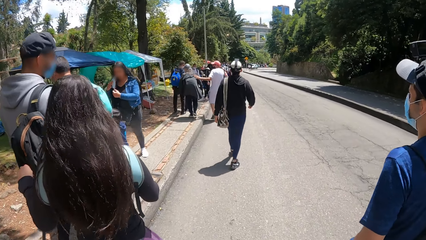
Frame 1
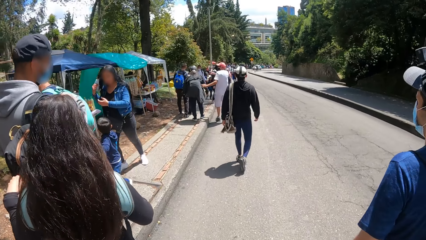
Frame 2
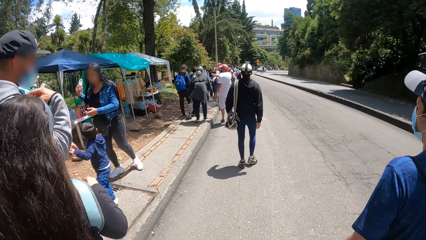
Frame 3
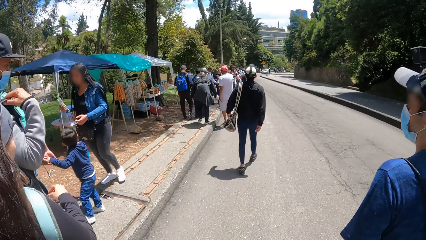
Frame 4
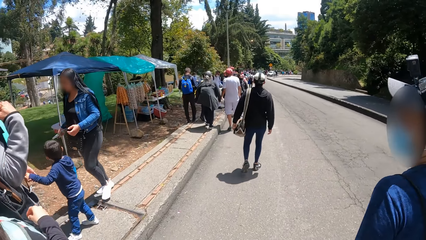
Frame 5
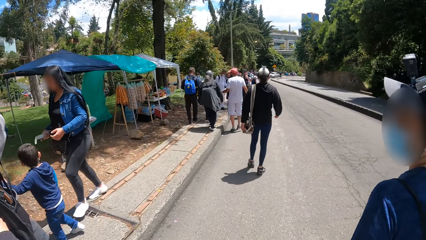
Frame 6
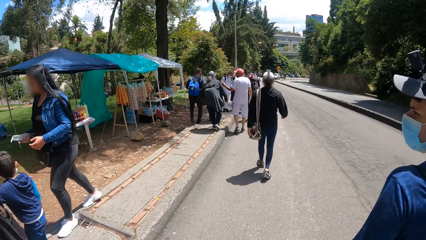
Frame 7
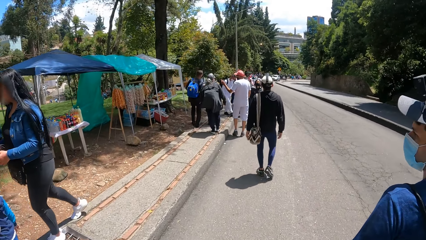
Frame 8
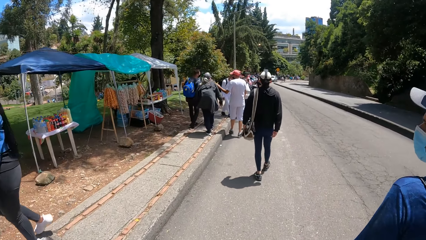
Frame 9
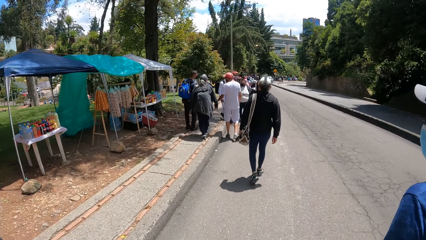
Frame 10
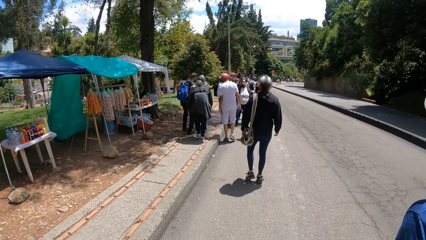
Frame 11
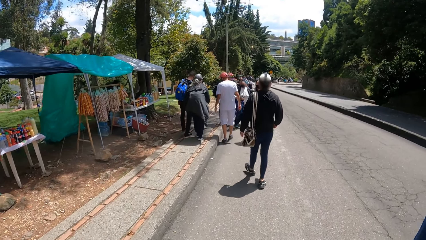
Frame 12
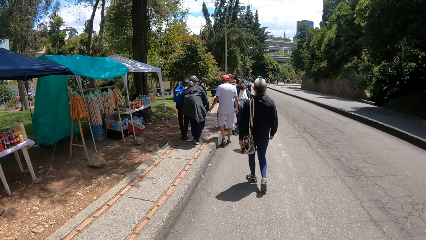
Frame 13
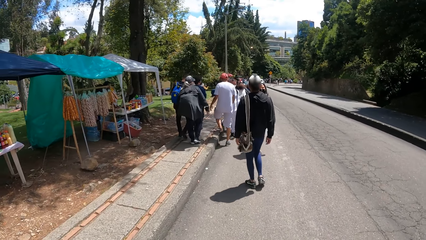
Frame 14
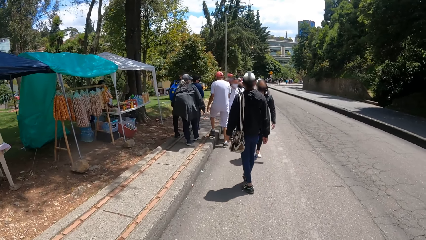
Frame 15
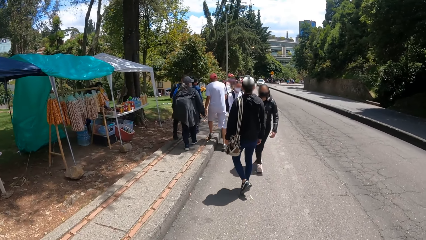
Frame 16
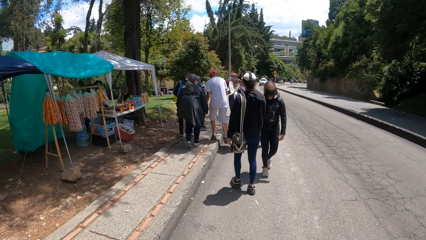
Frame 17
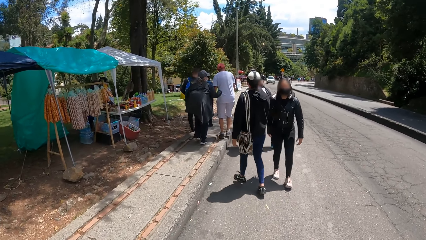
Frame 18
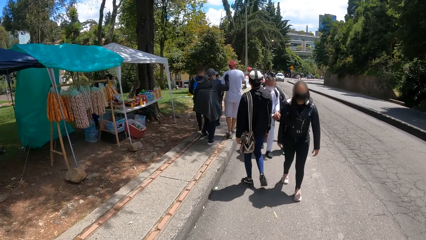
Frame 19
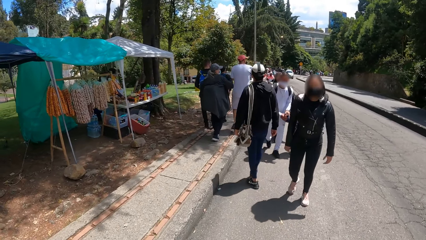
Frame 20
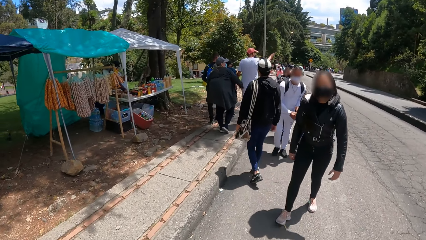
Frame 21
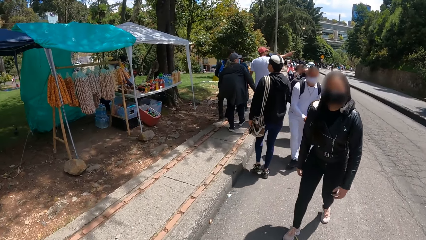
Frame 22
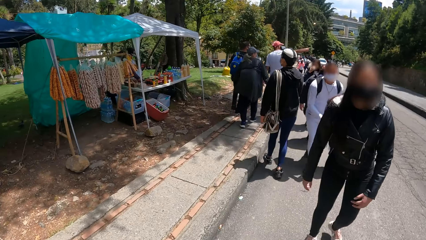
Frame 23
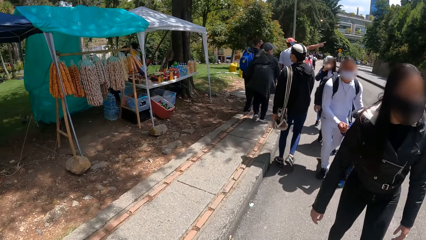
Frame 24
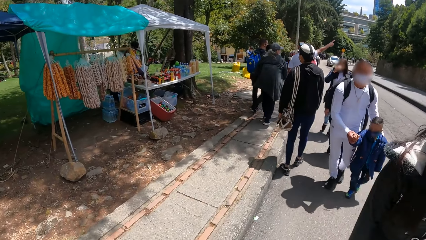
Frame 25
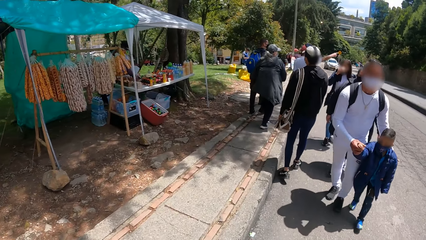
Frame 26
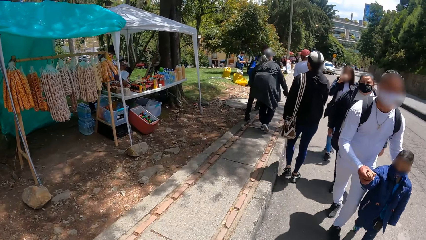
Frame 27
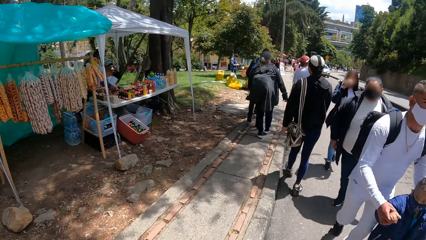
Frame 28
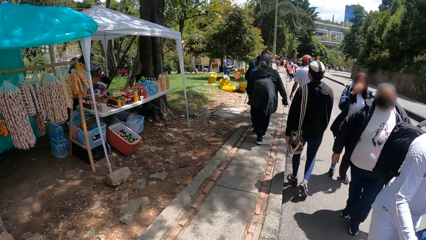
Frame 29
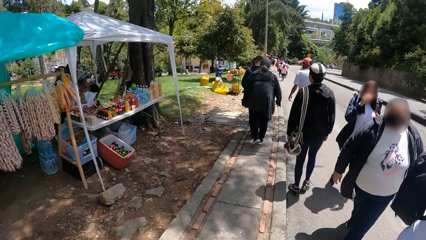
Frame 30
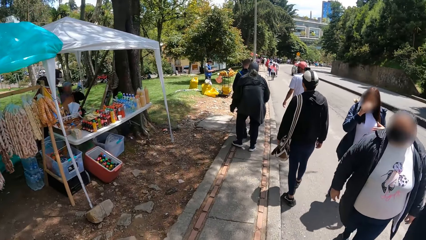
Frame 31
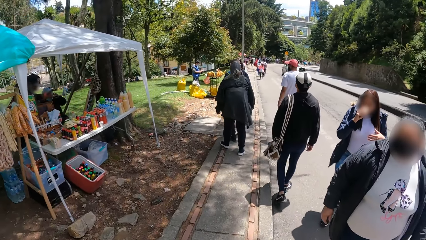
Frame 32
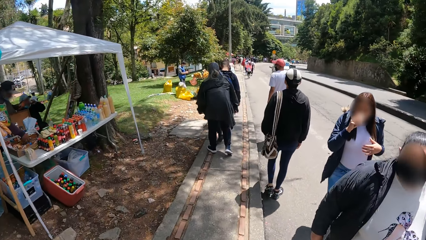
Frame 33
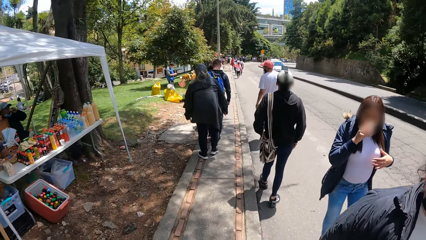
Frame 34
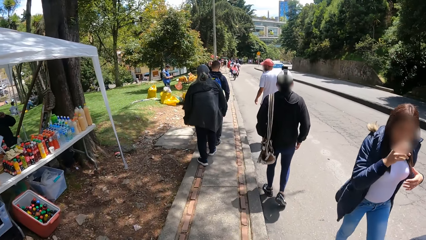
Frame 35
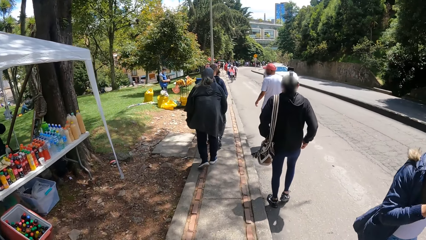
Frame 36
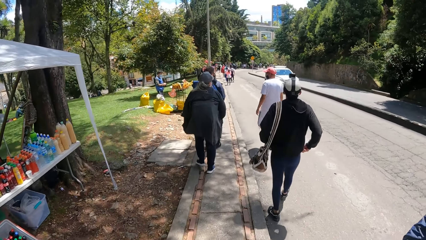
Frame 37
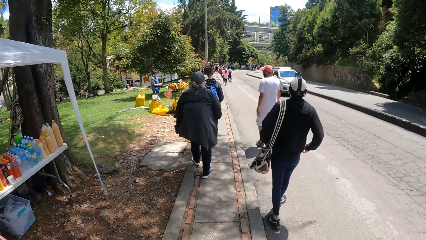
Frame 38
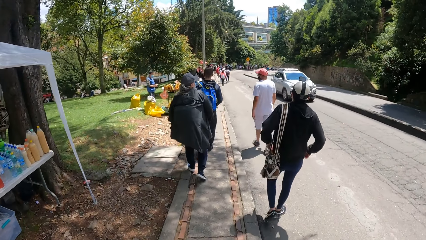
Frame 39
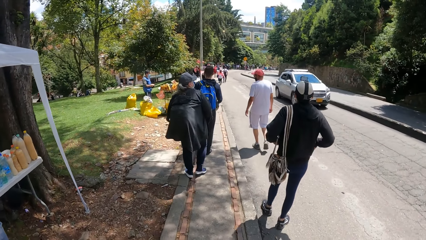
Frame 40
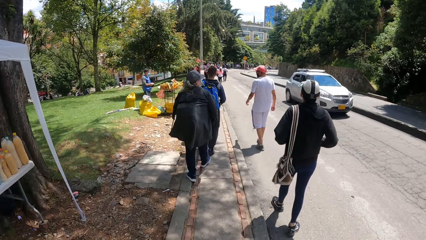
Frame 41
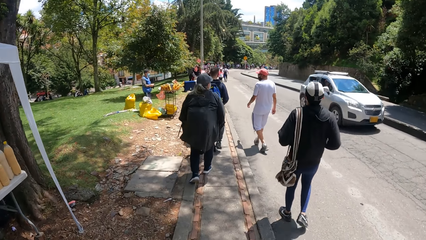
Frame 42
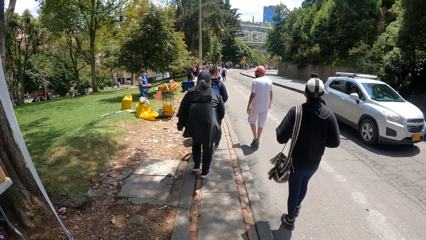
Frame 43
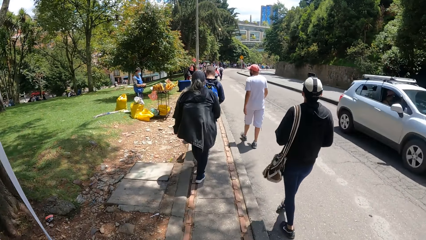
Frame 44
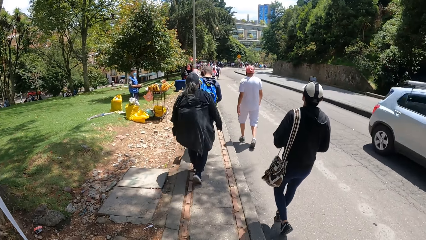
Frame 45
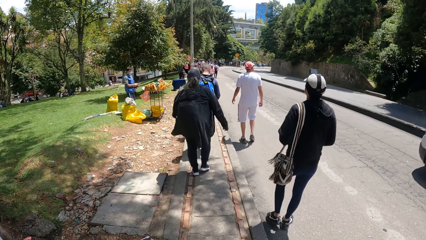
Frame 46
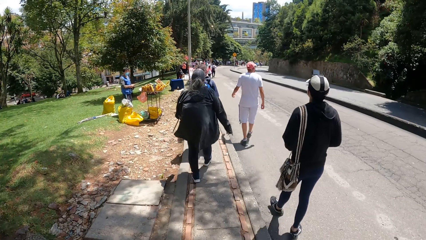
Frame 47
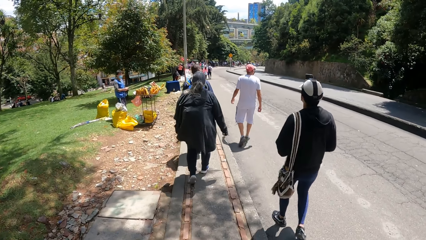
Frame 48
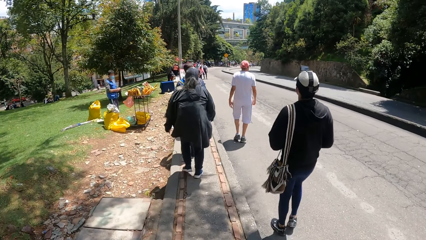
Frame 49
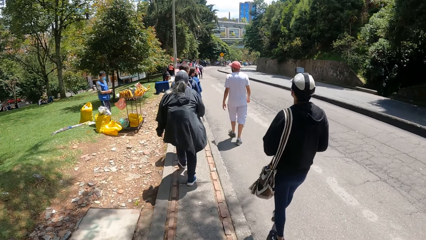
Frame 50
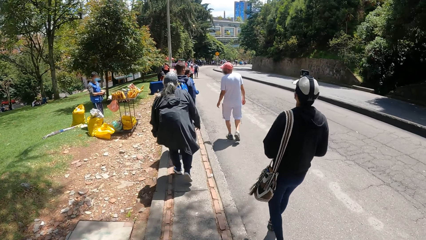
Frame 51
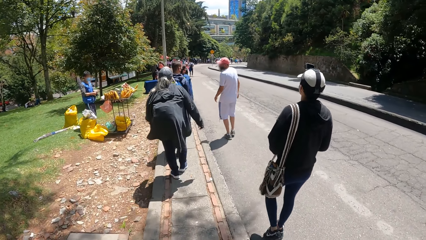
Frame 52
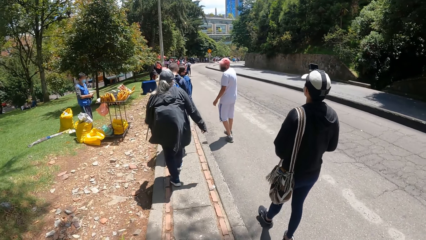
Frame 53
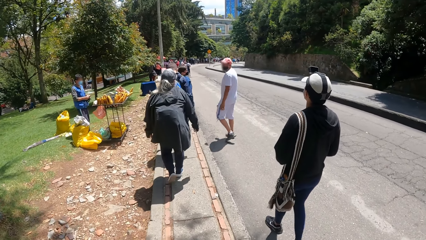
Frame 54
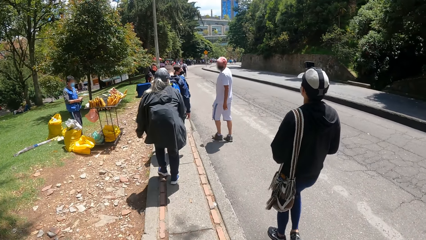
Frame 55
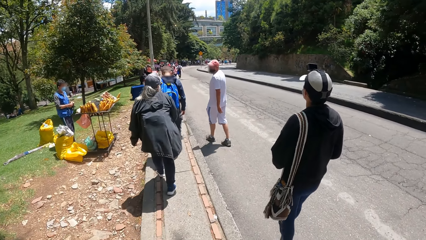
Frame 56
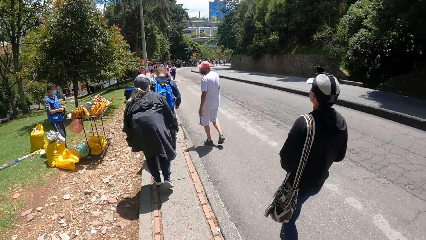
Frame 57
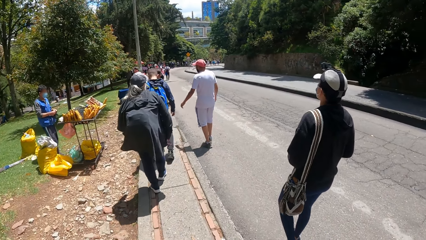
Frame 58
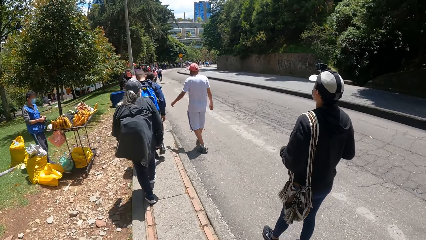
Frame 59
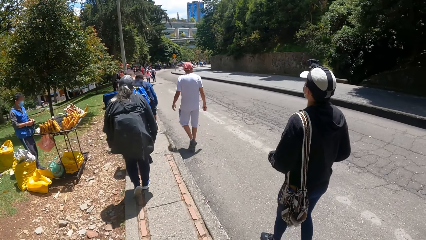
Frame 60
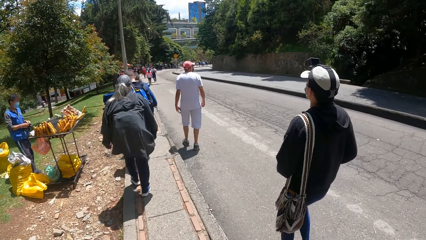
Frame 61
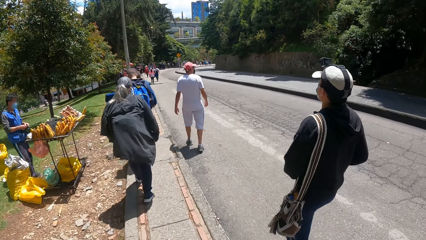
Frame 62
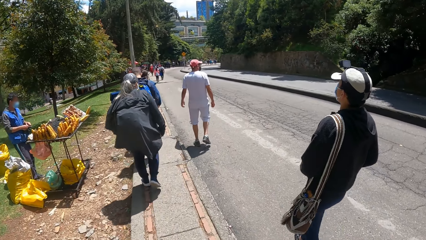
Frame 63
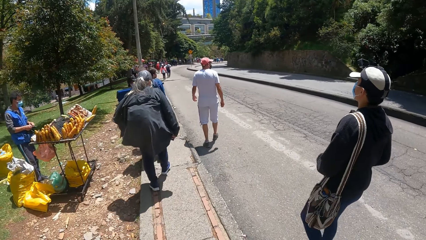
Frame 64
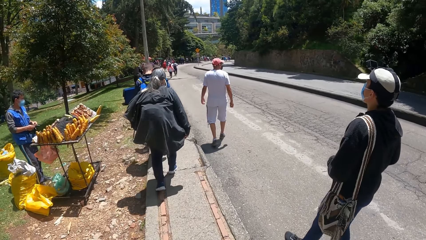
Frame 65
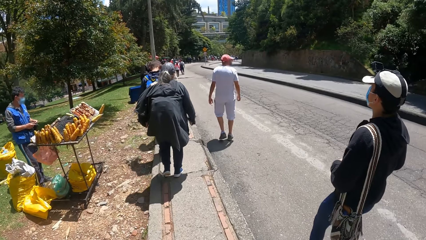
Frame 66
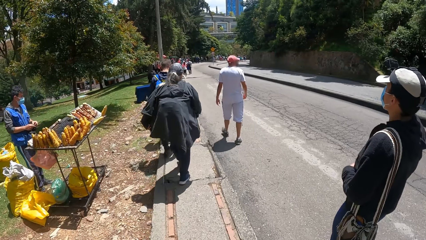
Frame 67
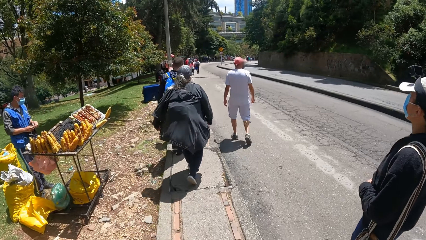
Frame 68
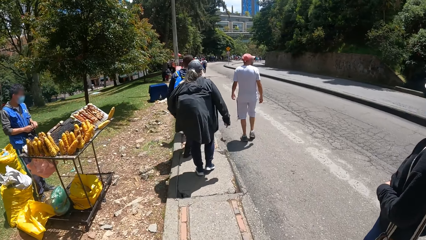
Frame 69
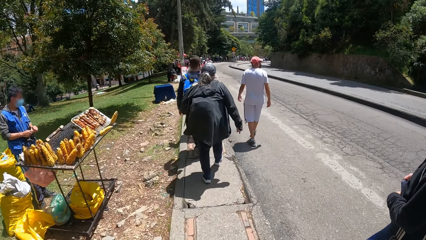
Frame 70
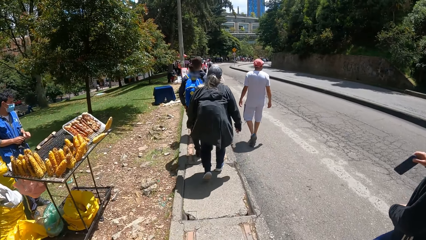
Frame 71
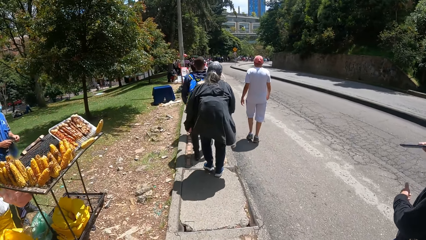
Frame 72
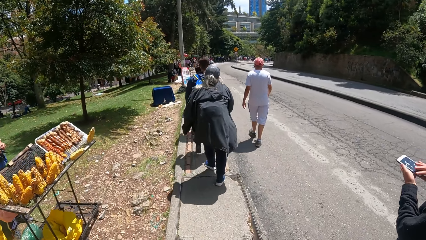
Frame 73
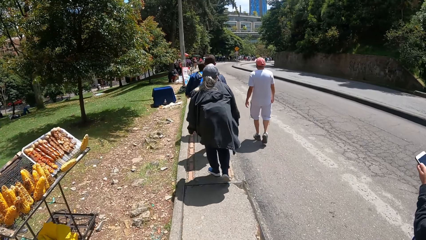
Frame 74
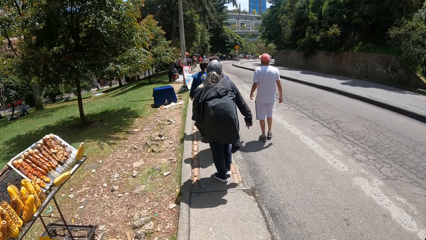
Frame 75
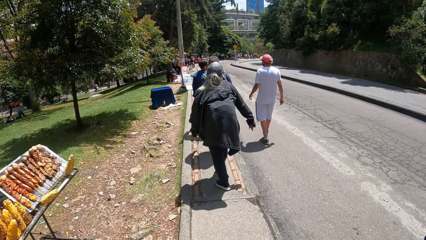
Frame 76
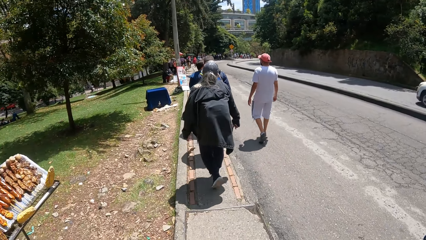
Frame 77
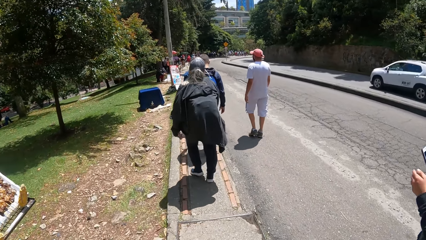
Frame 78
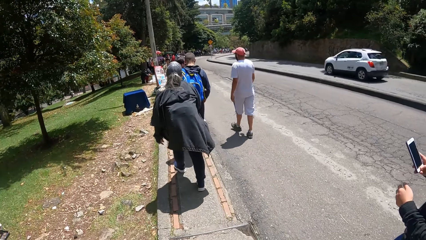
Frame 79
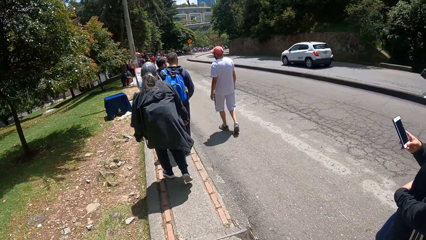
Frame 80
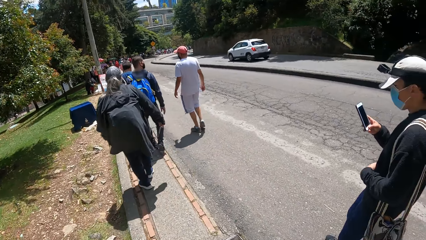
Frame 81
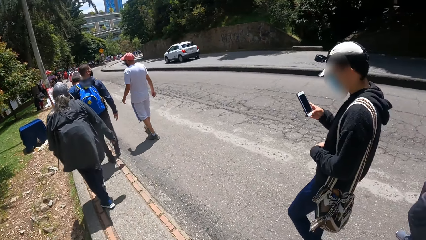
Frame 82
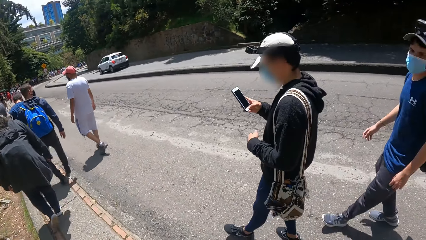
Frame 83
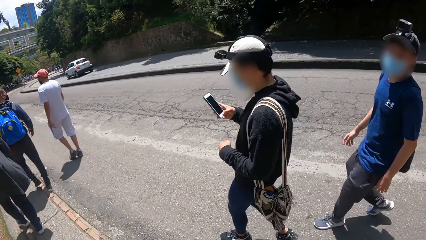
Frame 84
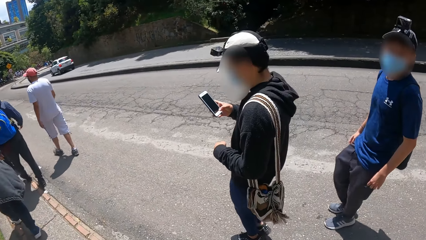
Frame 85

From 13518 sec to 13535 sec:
The camera wearer walks on the sidewalk. A white car drives past the camera wearer. A man picks up a phone from a pocket.
